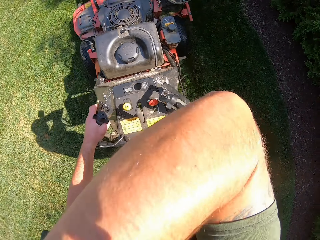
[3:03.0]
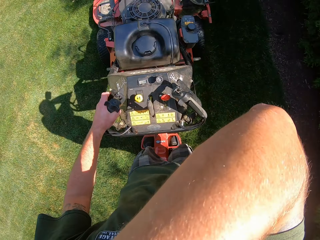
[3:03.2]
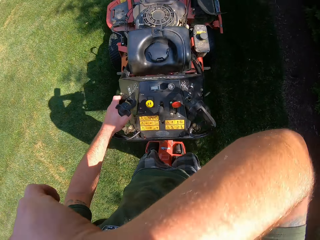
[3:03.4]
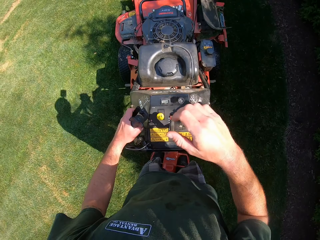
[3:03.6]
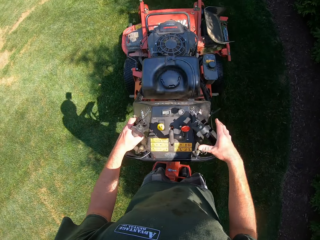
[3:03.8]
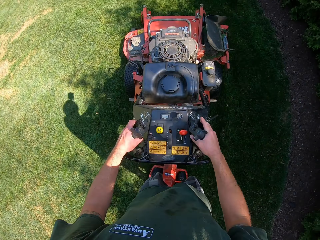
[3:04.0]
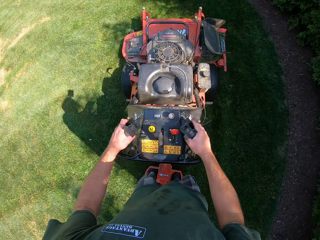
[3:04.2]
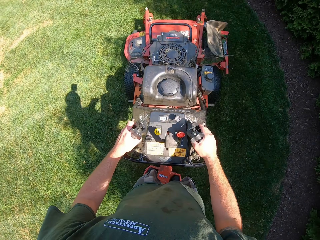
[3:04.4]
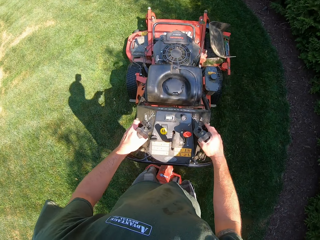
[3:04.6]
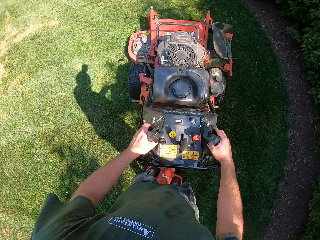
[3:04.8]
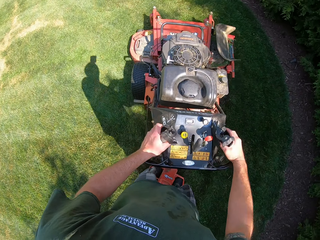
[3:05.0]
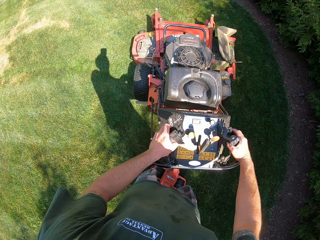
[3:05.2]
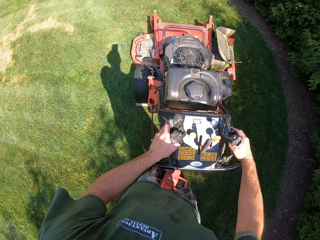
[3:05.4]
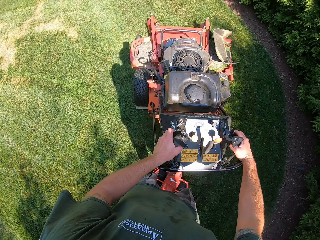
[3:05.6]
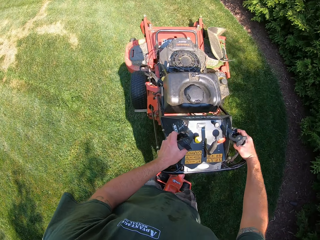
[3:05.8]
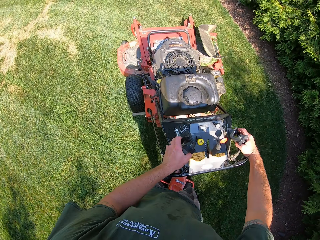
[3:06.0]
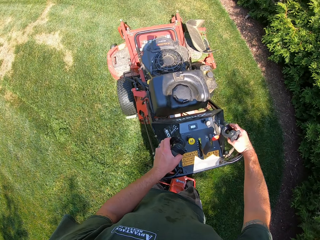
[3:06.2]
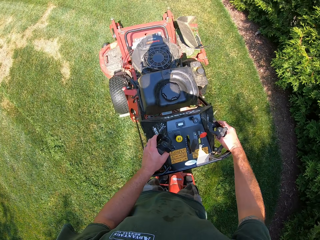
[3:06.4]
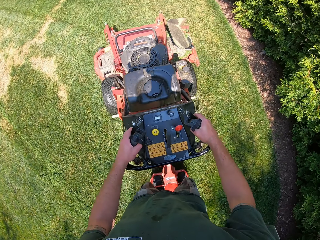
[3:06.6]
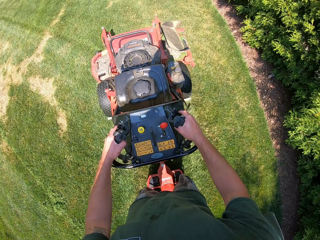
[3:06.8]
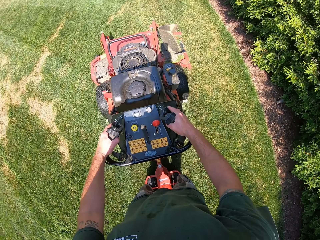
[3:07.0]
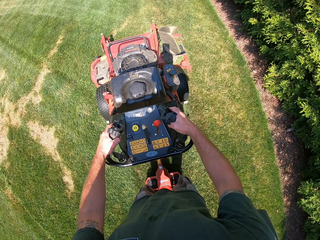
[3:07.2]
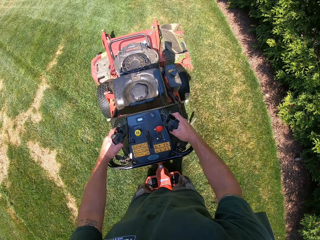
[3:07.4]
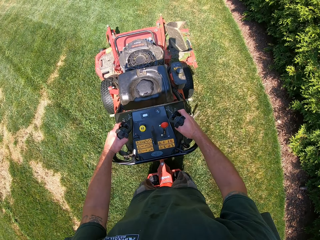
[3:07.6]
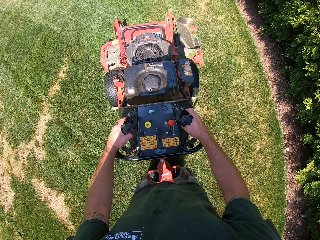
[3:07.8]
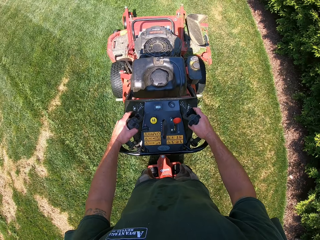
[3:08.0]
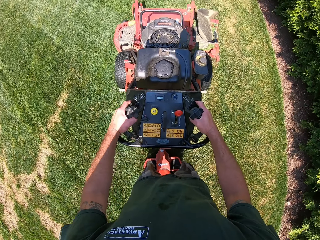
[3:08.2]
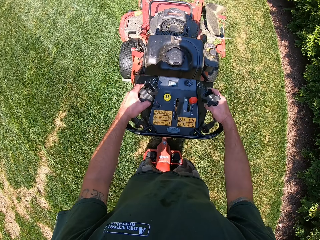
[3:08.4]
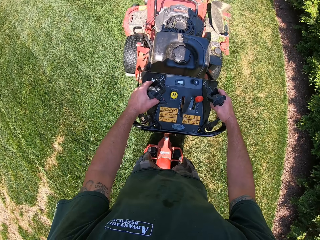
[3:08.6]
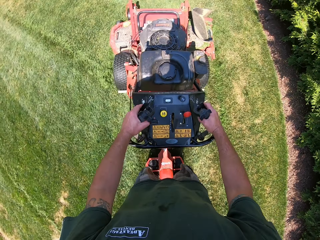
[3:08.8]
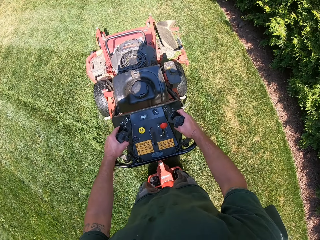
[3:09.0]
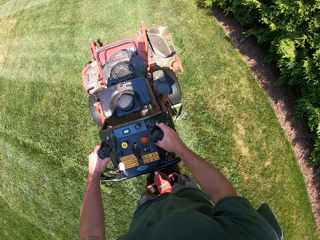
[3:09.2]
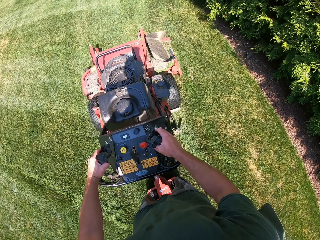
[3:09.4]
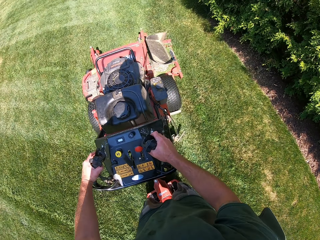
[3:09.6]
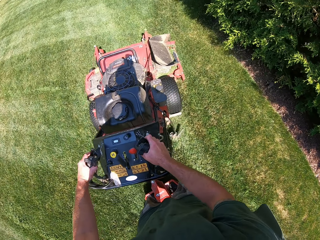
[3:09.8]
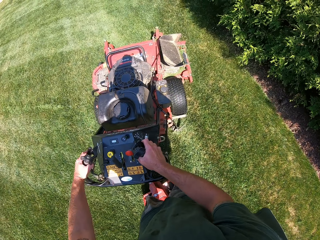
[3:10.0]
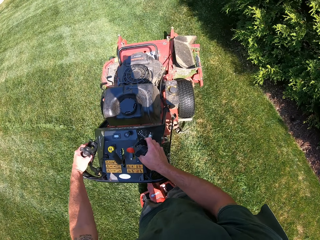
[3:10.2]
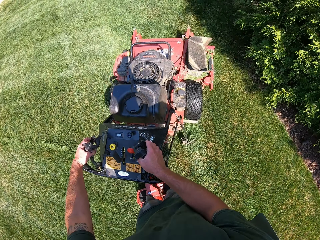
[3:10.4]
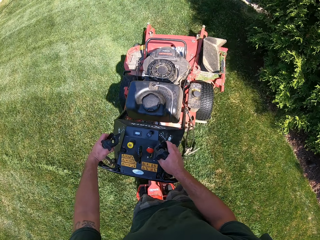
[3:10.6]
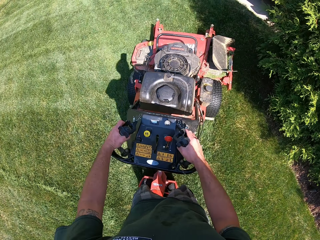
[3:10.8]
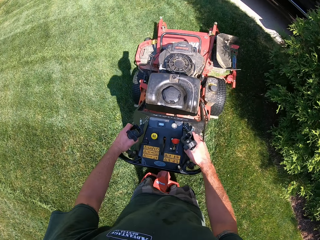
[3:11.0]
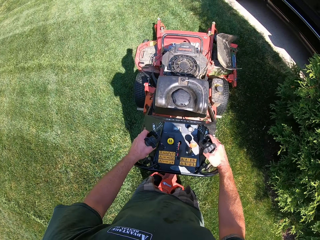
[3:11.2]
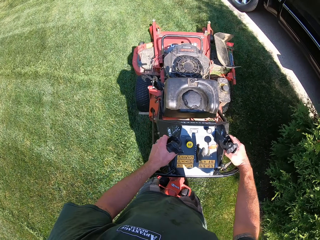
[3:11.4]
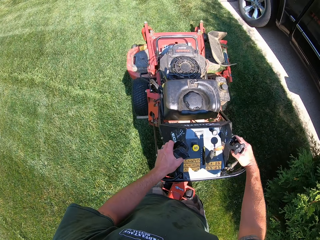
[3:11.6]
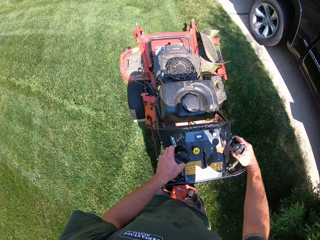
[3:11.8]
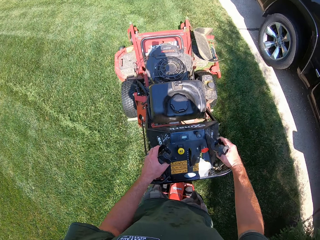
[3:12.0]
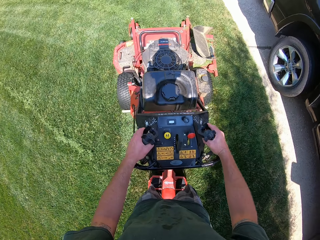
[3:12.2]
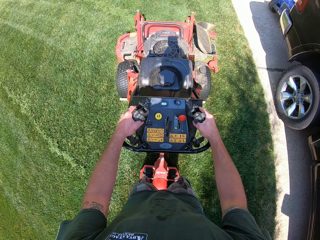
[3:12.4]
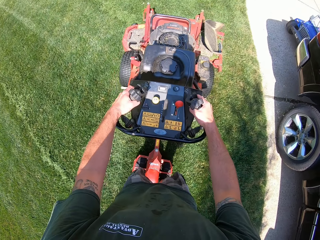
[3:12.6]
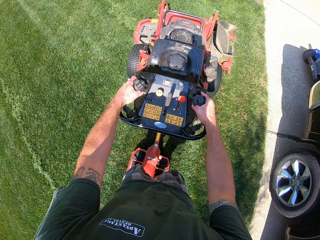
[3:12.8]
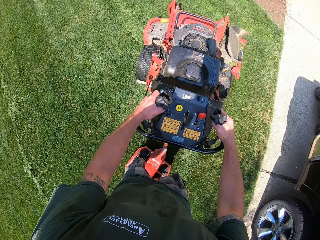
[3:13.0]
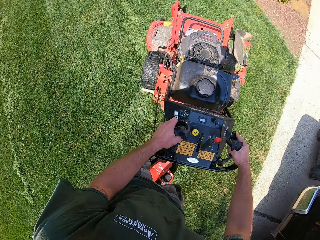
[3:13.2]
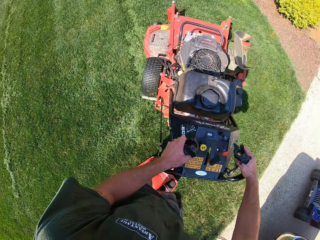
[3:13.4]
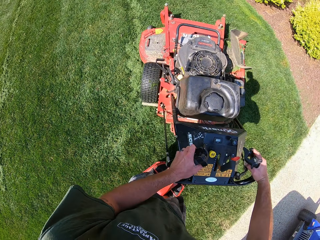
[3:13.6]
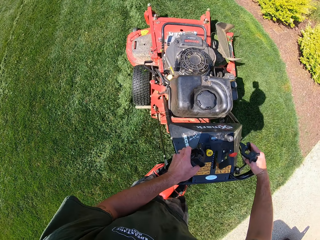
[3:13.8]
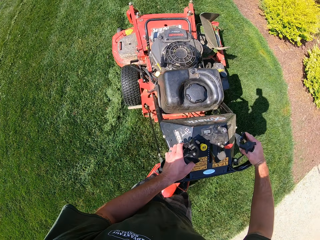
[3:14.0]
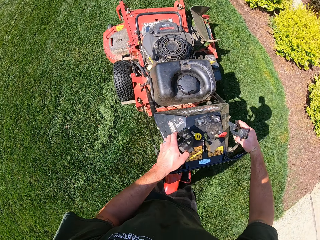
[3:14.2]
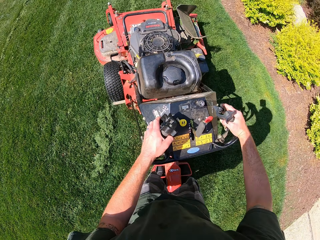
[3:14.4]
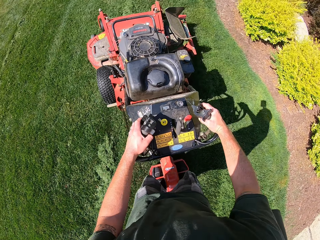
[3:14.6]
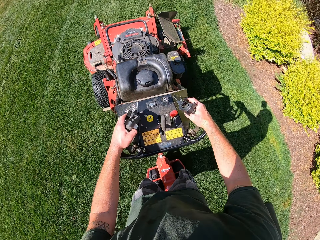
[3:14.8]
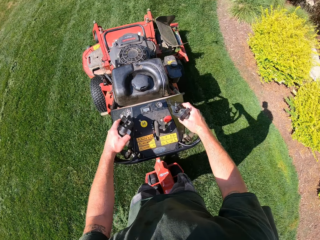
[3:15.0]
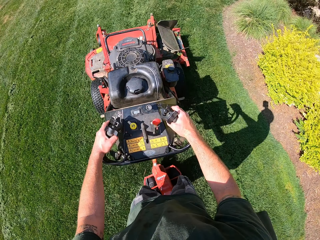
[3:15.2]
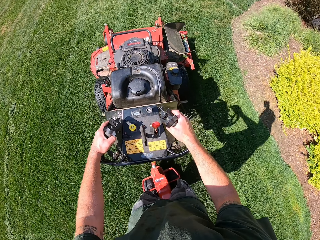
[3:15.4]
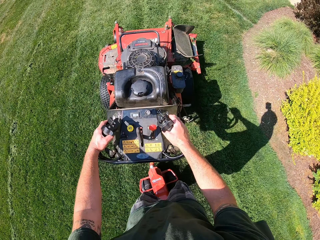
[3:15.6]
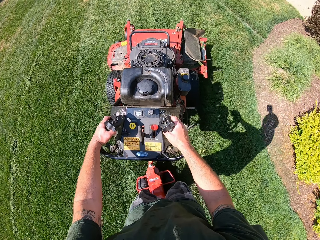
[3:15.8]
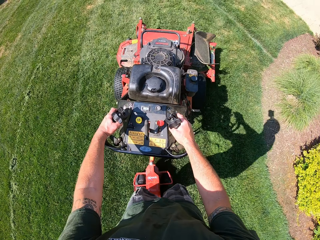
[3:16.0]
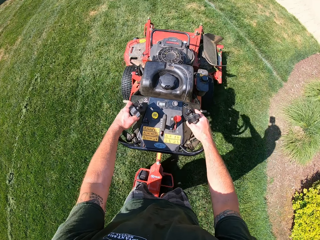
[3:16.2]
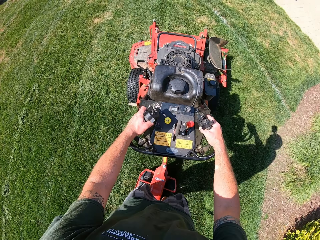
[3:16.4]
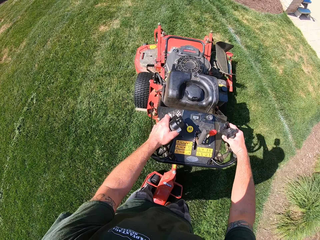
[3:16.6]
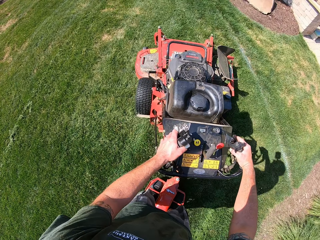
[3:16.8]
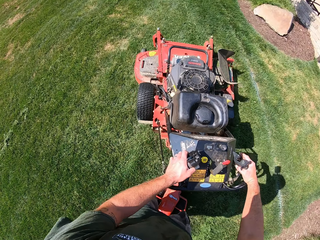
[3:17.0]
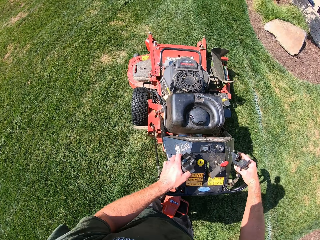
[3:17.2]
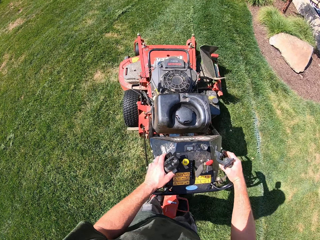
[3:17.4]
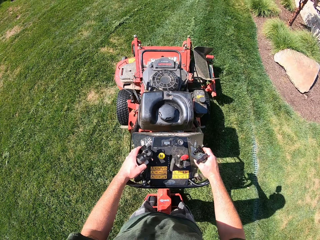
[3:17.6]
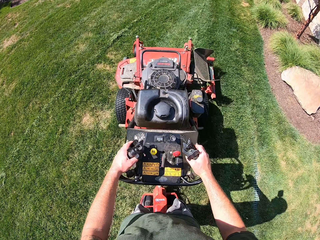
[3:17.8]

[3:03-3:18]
The camera wearer raises his right hand. He holds the clutch lever. He continues to move the lawn mower across the surface of the grass with both hands. He turns the lawnmower and cuts grass with the lawnmower.

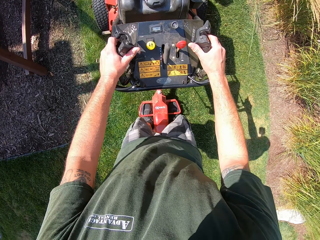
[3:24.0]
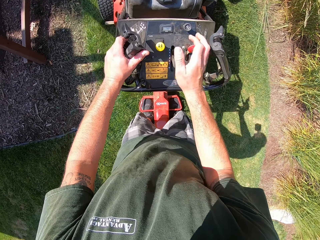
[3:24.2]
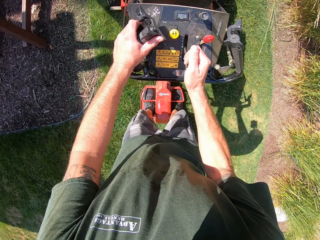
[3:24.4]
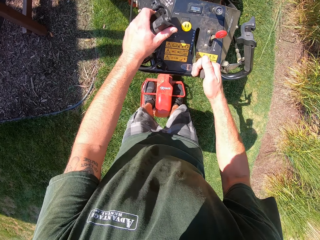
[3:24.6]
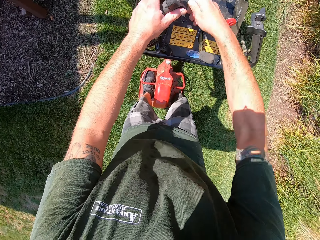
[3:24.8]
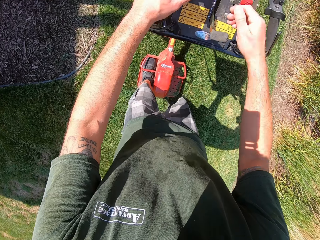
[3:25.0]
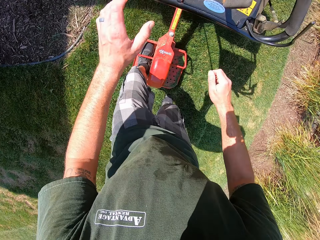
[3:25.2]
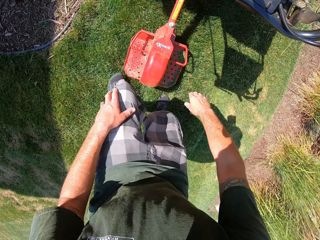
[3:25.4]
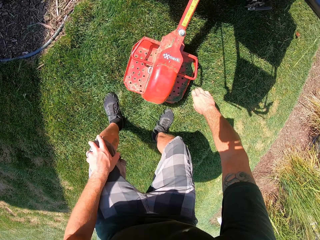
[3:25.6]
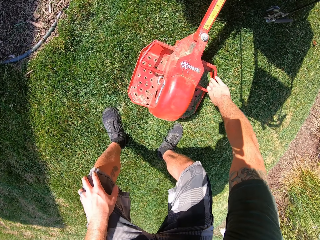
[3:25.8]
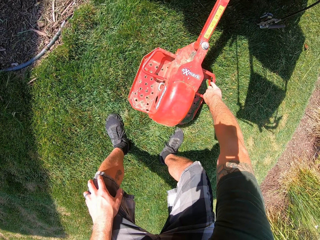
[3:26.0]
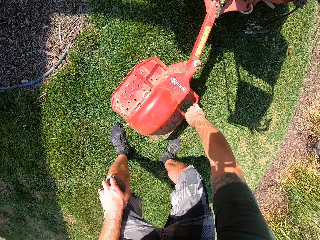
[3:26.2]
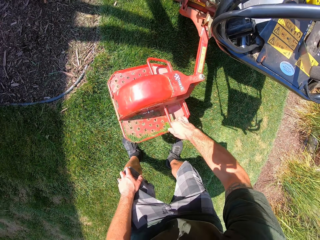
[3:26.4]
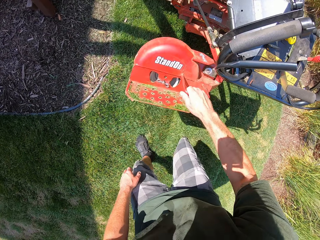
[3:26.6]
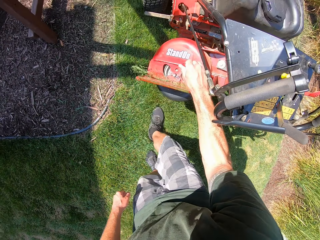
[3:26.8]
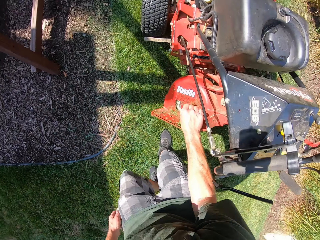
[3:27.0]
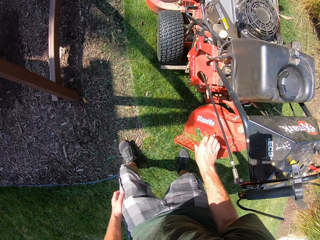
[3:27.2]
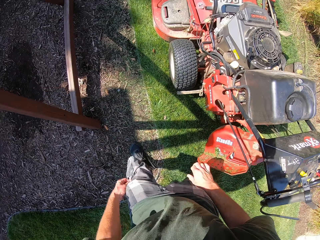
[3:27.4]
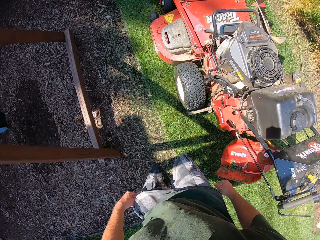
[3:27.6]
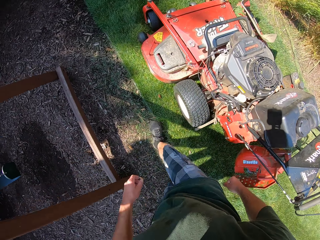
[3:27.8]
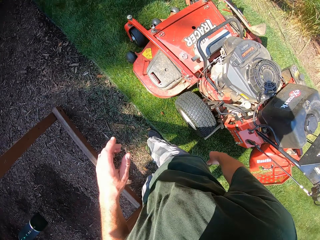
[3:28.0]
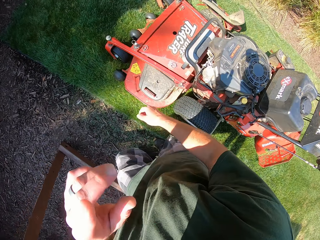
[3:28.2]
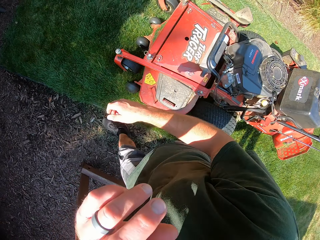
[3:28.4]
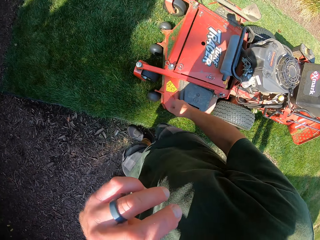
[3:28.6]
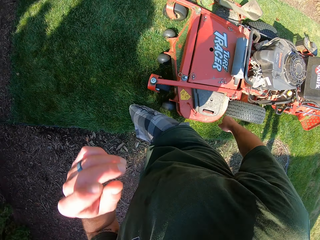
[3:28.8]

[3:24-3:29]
The camera wearer operates the lawn mower with his right hand. He moves the gear lever. He steps down from the stander stand of the lawn mower. He lifts the stander stand of the lawn mower from the floor with his right hand. He puts the stander stand of the lawn mower on the lawnmower. He walks around the compound to the front of the lawn mower. He lifts the left hand.

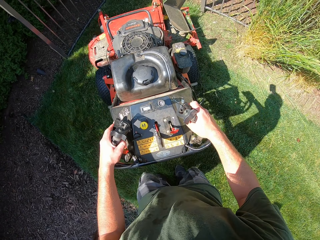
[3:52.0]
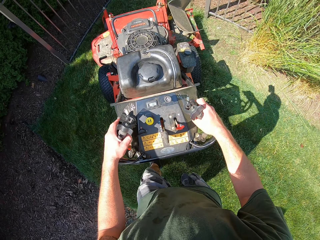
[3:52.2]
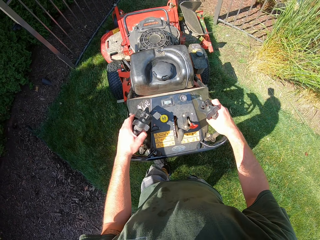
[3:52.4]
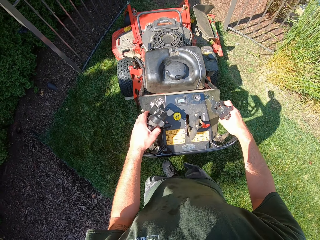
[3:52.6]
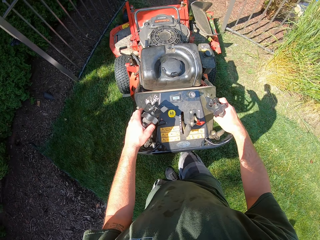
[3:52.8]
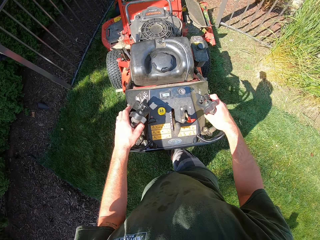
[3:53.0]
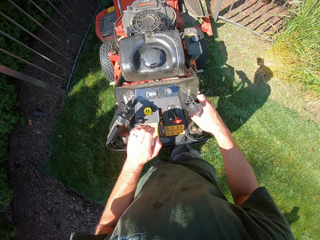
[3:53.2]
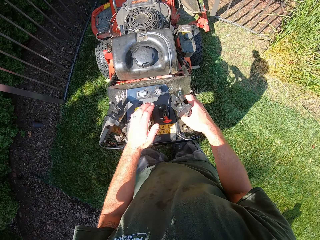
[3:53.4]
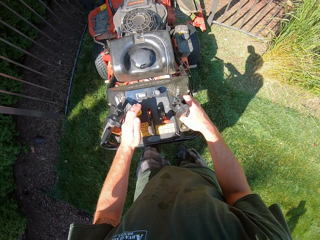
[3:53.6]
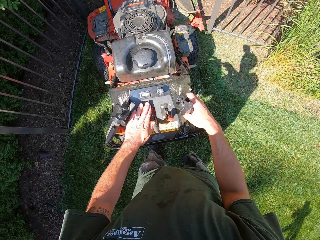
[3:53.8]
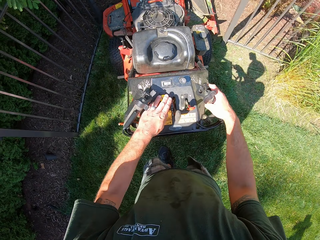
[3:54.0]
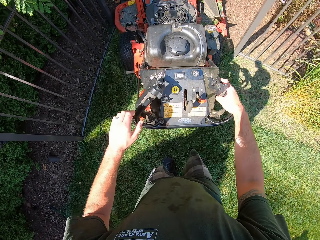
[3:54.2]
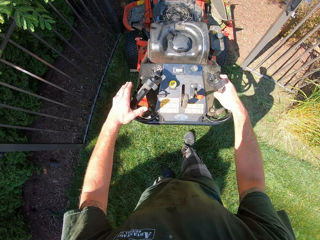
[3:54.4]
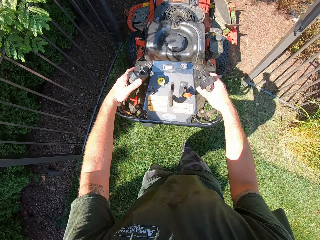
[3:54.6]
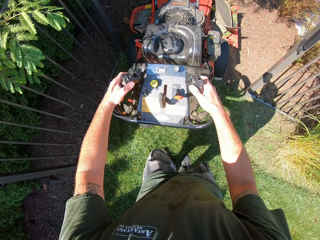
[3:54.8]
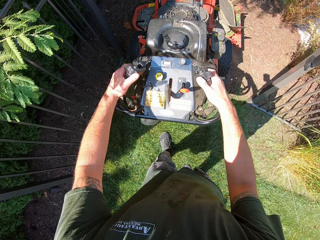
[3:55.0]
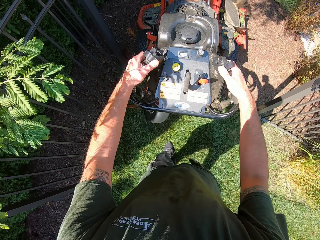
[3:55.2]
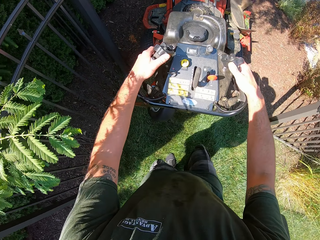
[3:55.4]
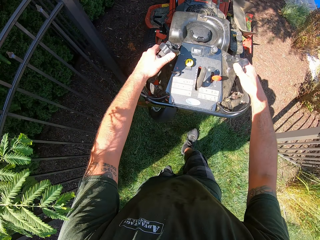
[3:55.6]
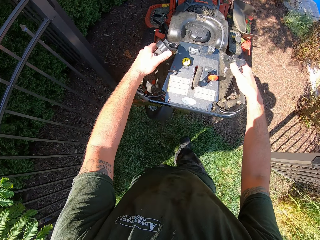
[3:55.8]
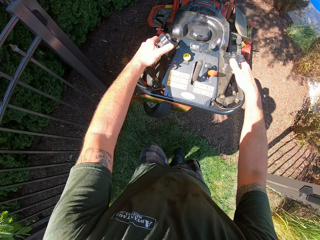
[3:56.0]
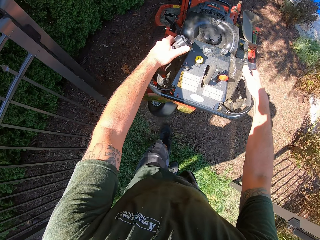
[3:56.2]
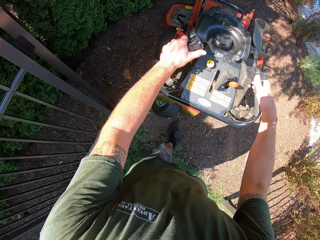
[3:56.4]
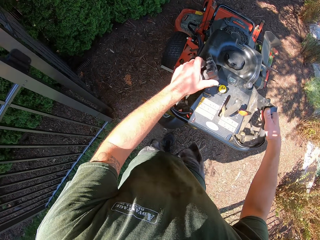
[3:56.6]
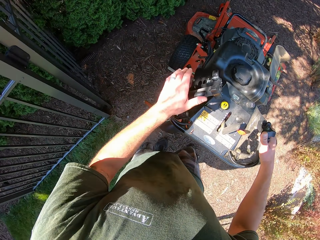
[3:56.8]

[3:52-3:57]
The camera wearer operates the lawn mower with his left hand. He touches the lawn mower switch. He continues to move the lawn mower across the surface of the grass with both hands.
